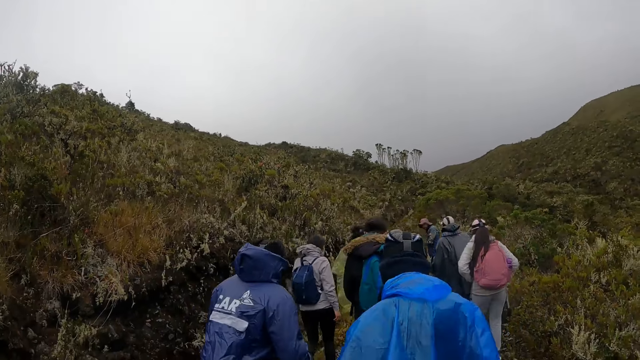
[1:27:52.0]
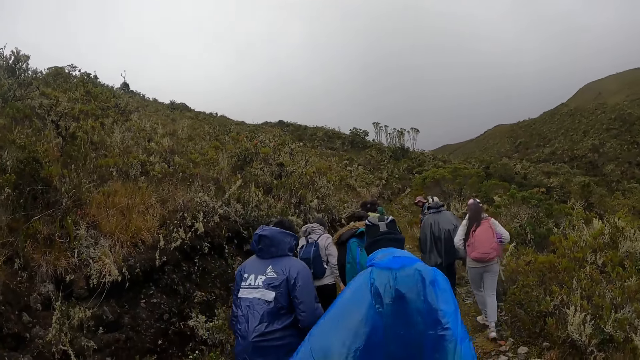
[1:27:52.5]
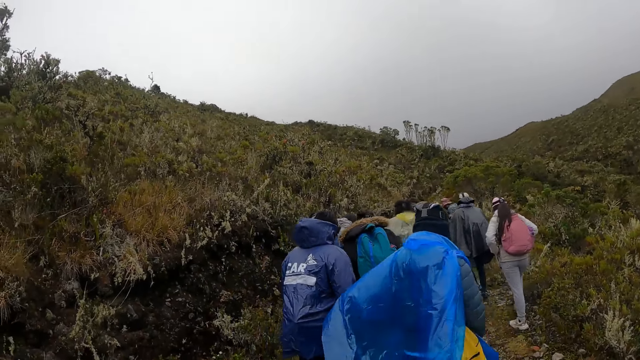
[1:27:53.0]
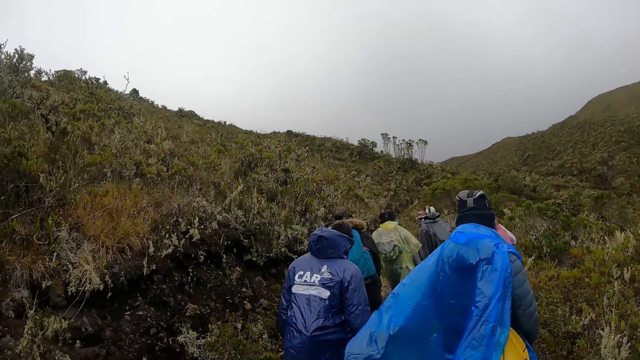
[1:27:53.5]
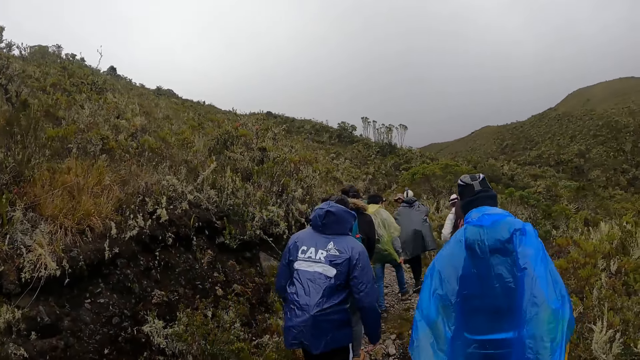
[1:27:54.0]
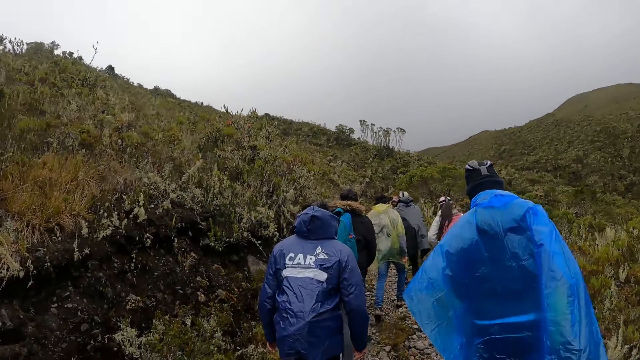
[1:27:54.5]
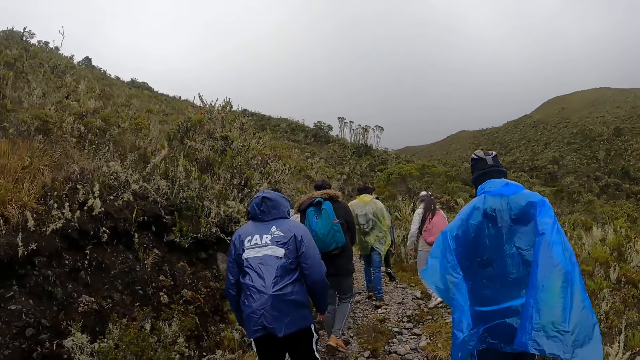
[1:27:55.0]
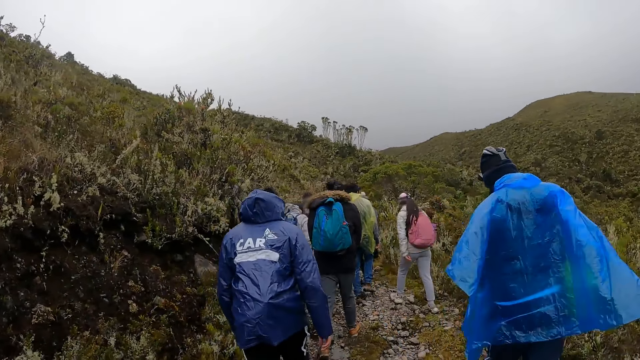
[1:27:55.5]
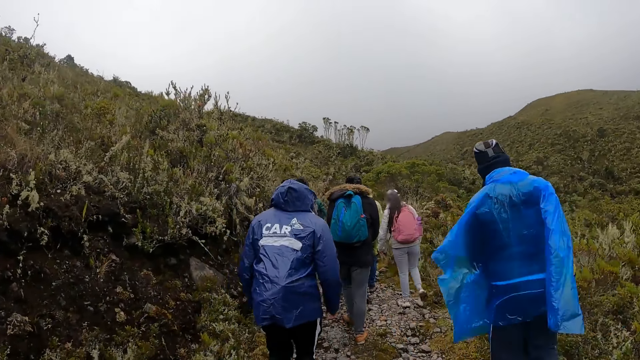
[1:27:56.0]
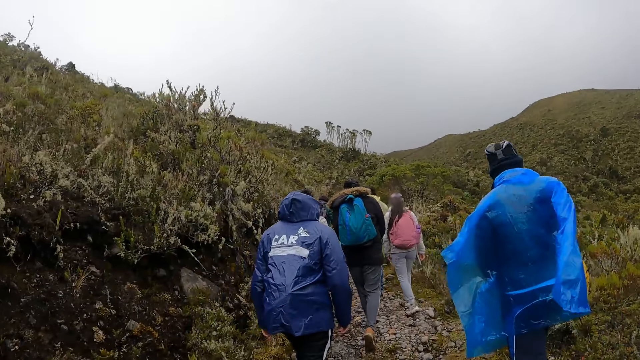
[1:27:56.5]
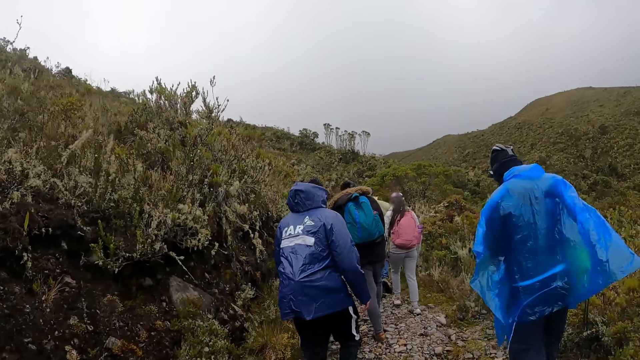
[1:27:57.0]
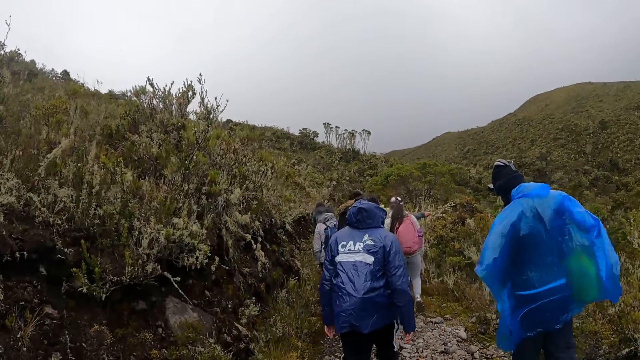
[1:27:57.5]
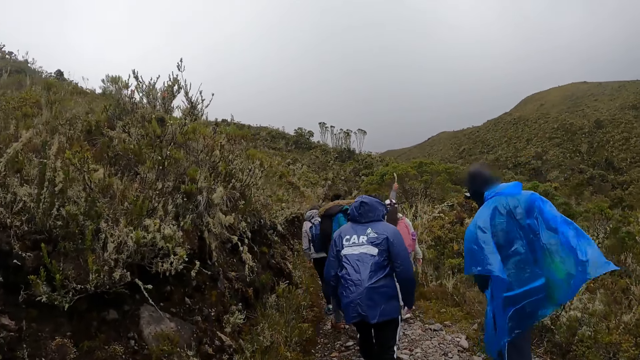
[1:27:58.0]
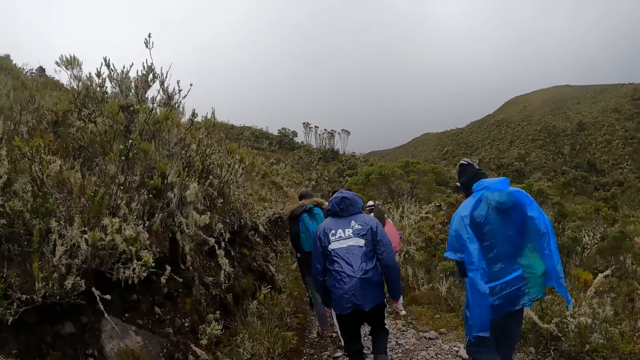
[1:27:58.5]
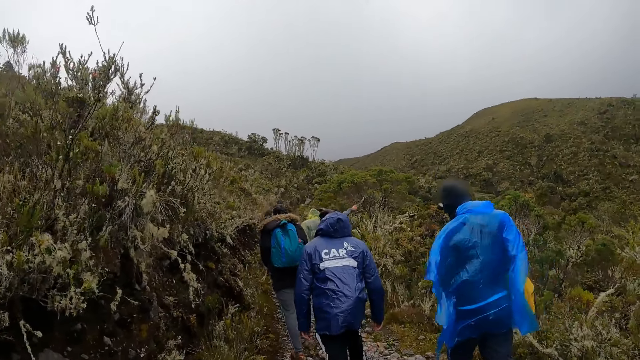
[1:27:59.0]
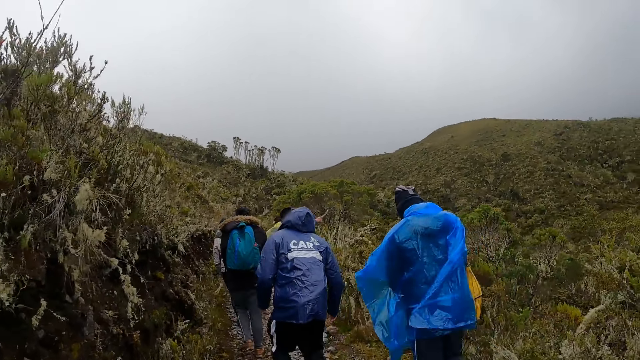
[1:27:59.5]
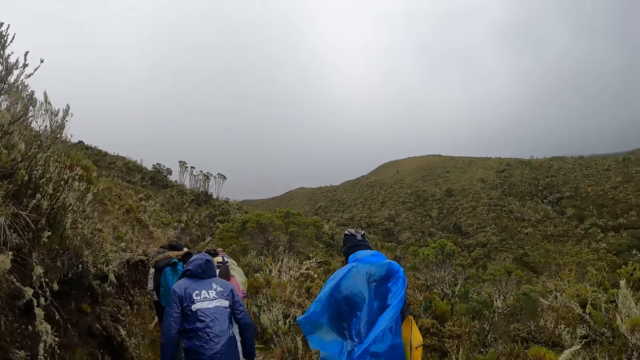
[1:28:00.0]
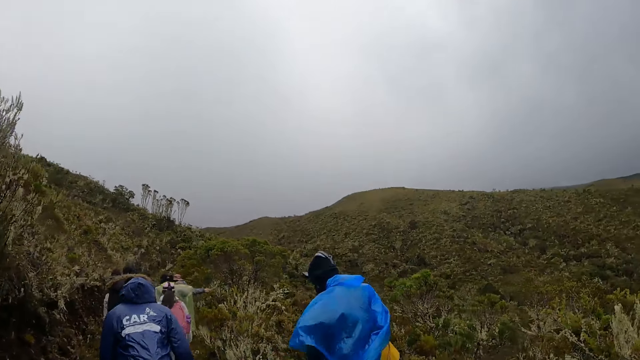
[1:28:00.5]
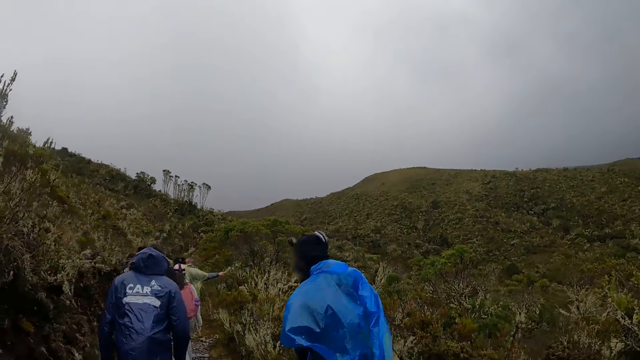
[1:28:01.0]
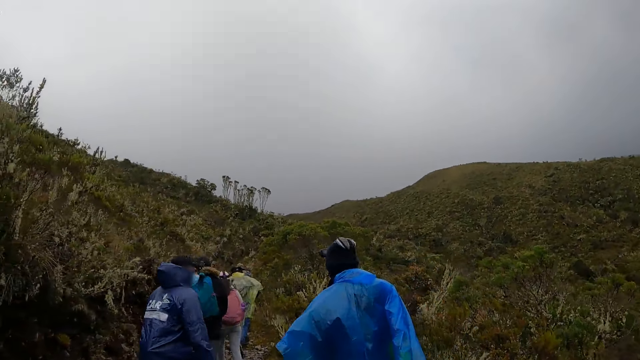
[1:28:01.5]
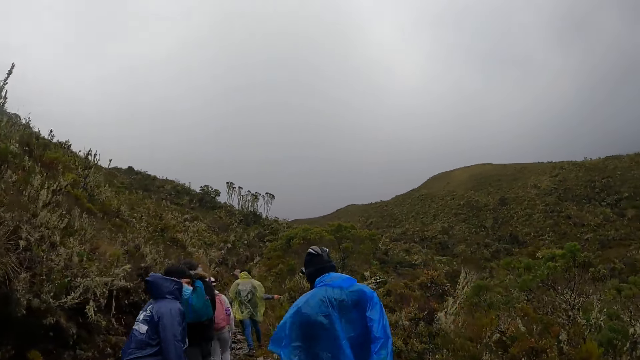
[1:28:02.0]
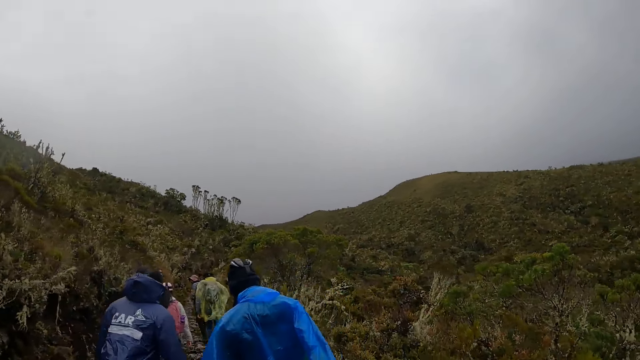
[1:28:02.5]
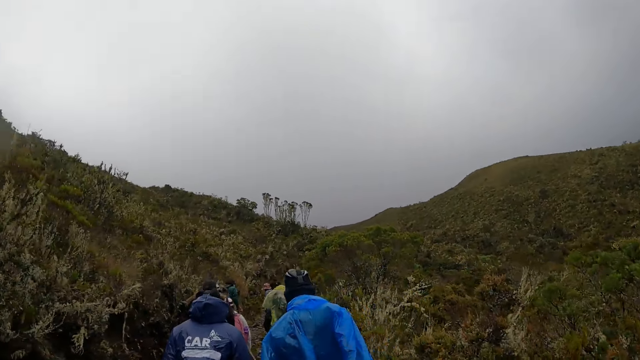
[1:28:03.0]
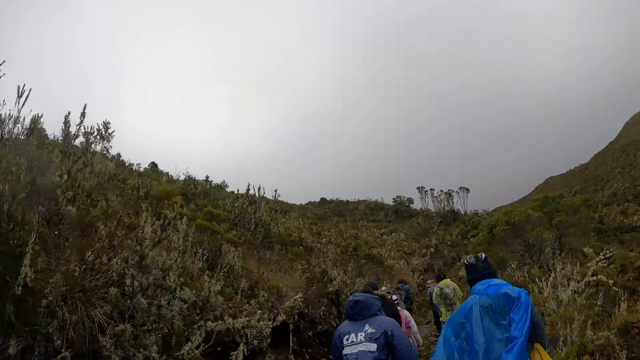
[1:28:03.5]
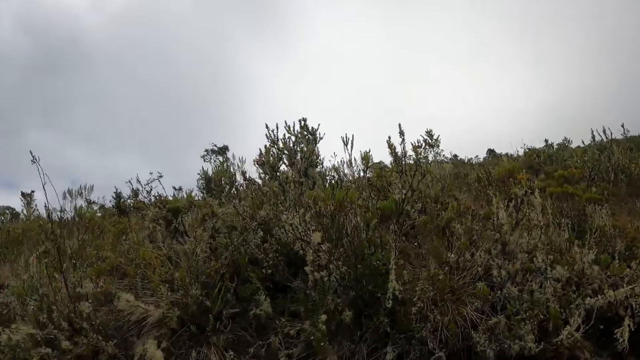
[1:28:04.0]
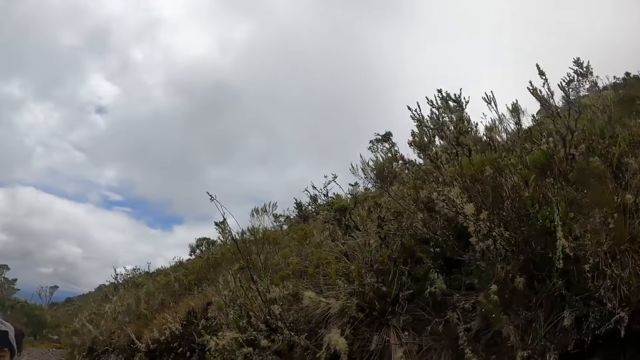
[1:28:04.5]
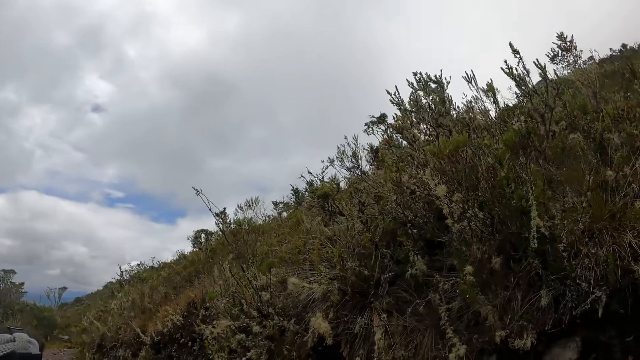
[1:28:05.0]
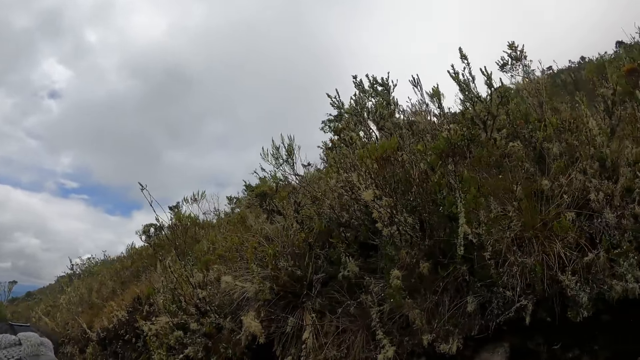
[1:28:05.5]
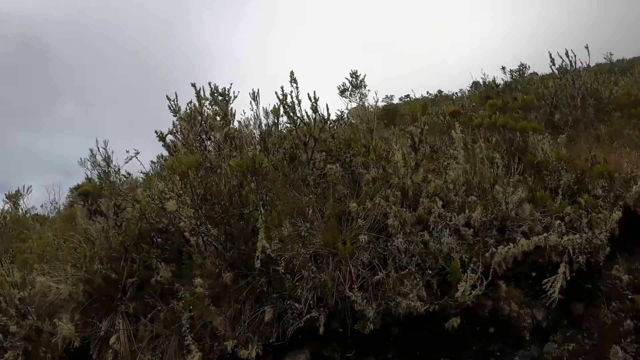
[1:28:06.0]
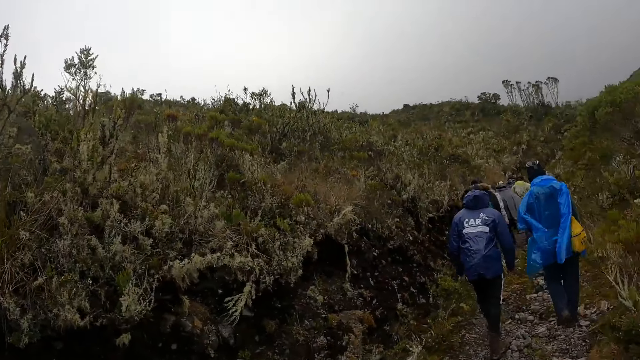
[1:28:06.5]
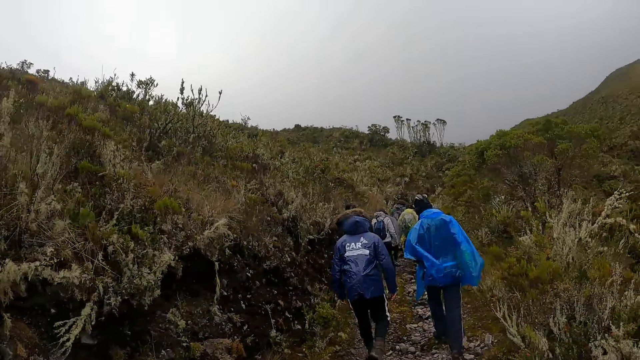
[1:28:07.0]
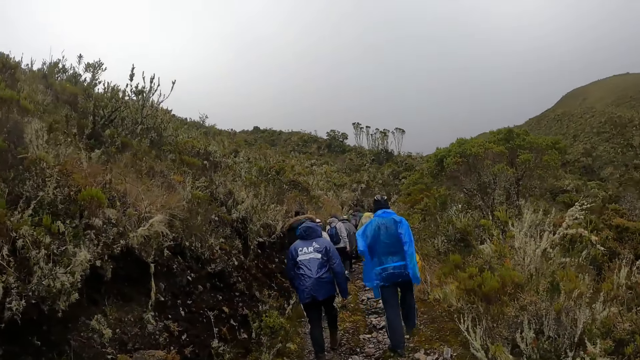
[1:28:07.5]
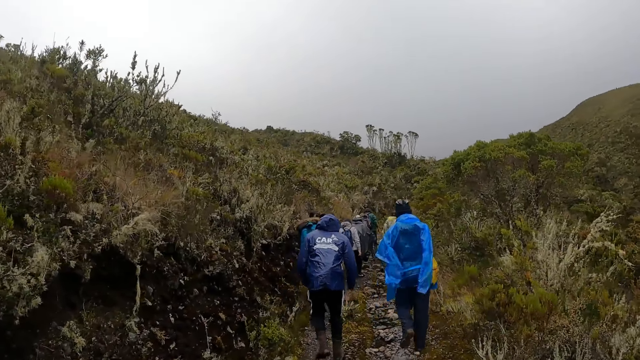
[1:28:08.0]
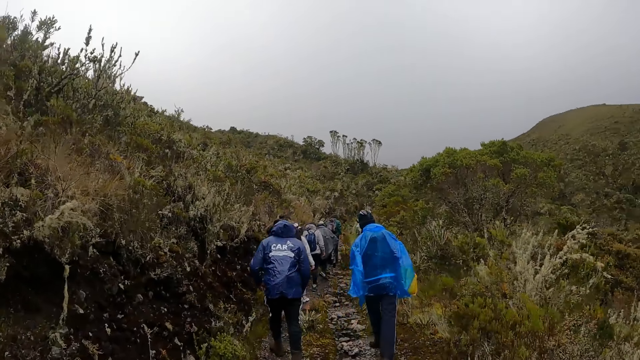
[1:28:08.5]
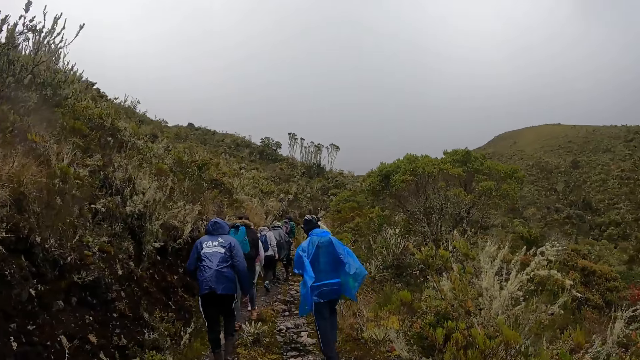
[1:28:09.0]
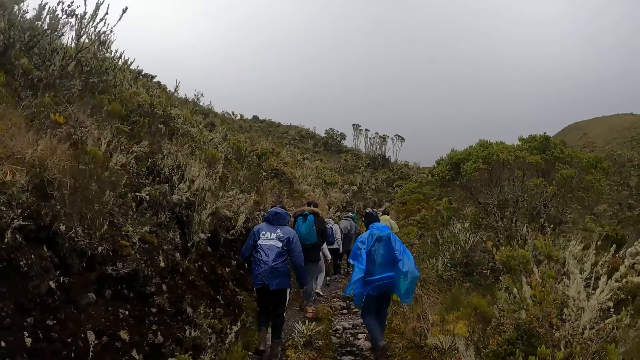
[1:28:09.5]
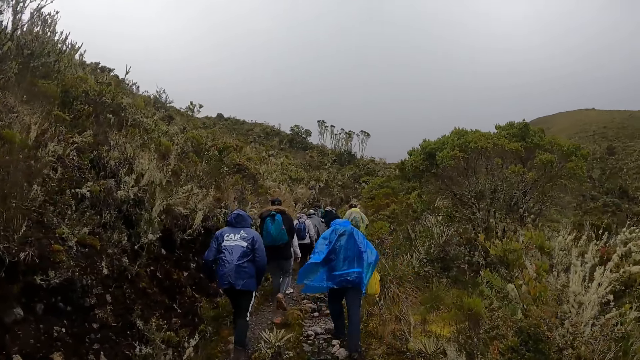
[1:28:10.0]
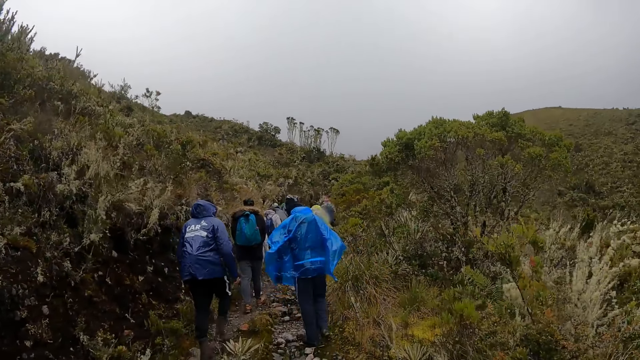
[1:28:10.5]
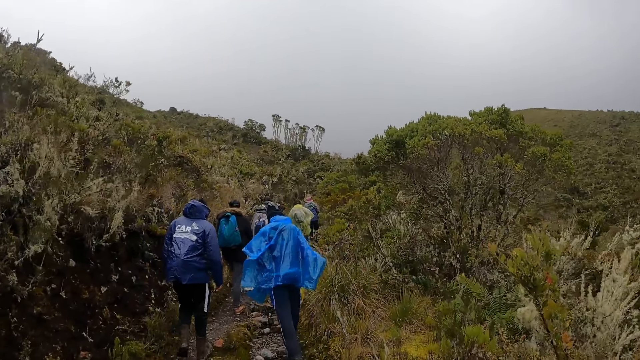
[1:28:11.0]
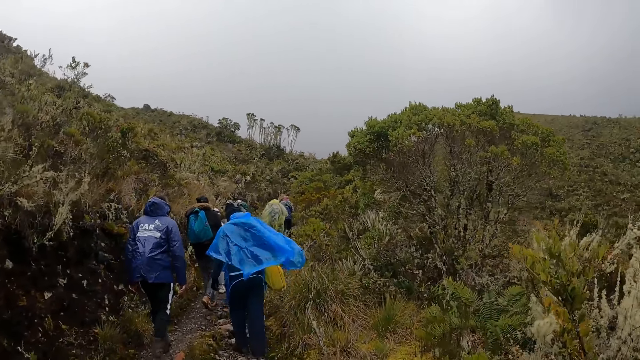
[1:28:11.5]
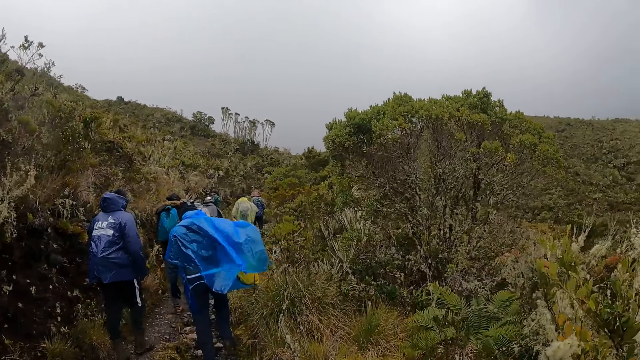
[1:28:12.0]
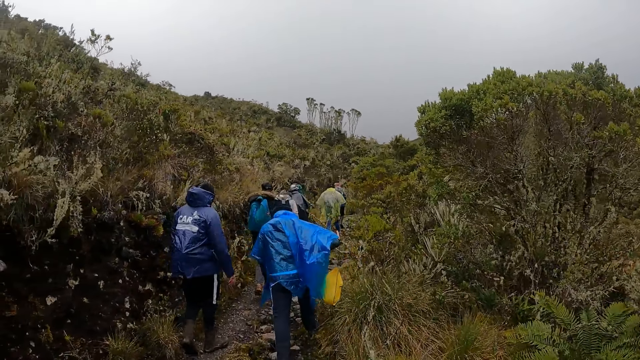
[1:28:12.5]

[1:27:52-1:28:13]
The camera wearer walks around. They look around. They walk around.
